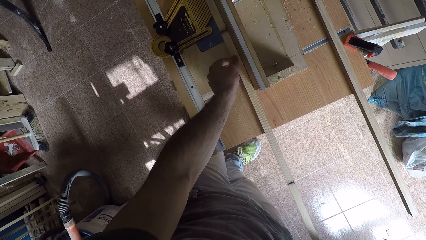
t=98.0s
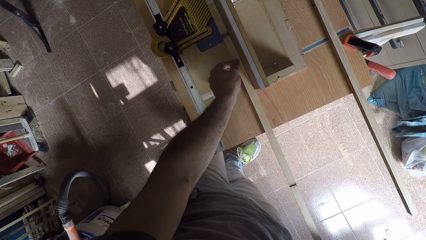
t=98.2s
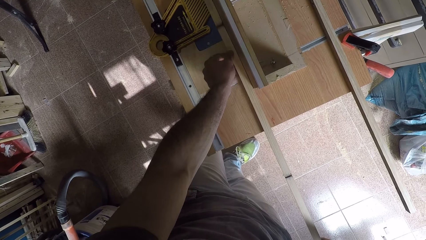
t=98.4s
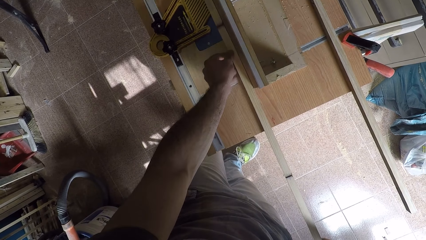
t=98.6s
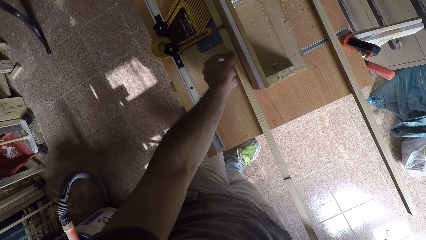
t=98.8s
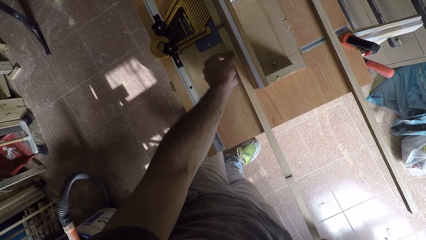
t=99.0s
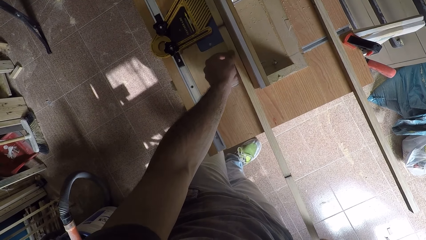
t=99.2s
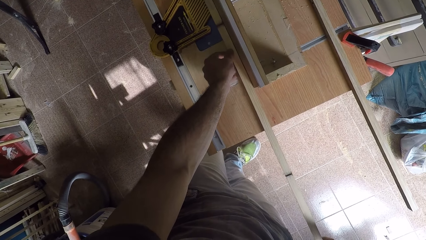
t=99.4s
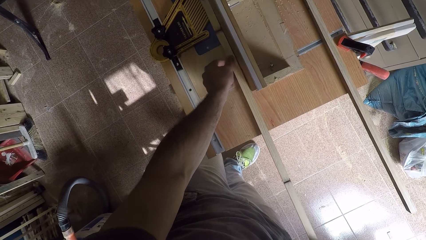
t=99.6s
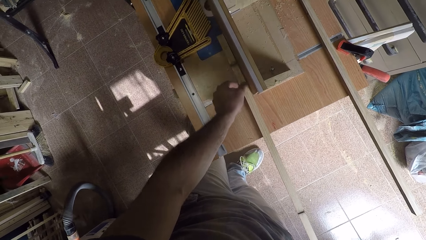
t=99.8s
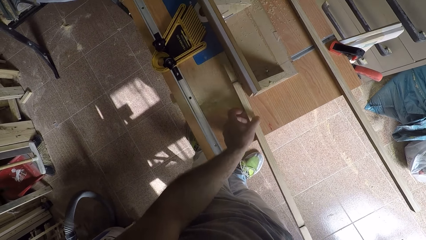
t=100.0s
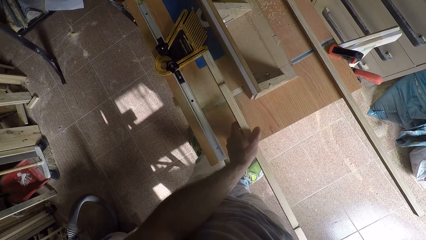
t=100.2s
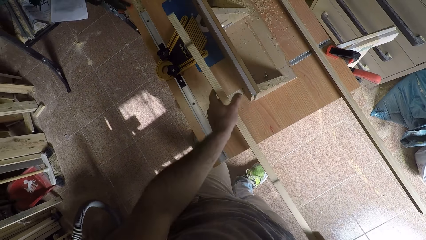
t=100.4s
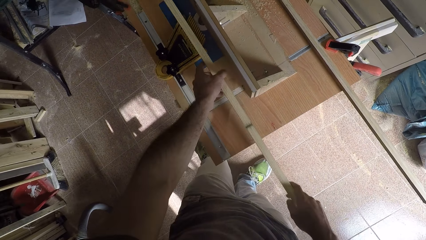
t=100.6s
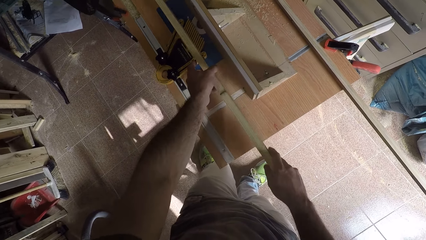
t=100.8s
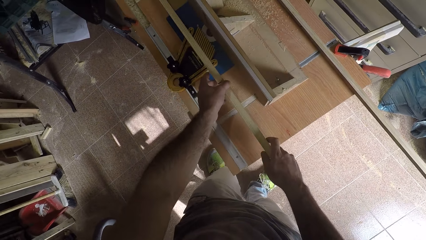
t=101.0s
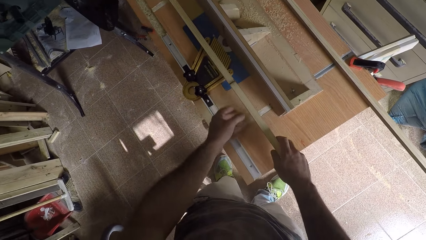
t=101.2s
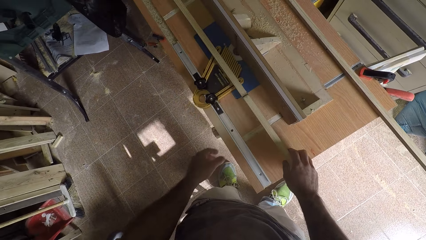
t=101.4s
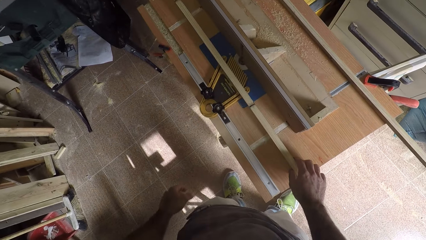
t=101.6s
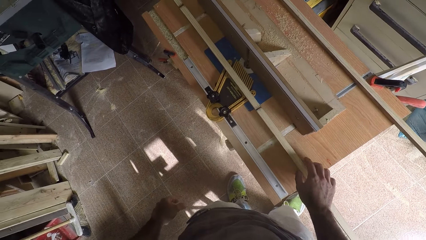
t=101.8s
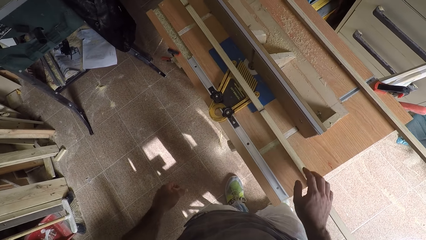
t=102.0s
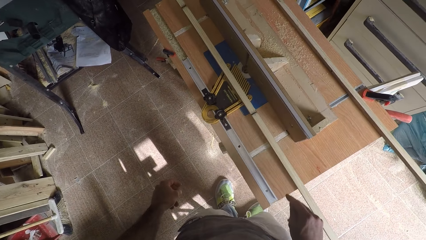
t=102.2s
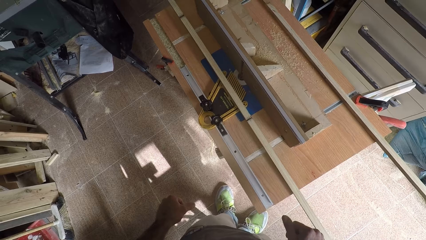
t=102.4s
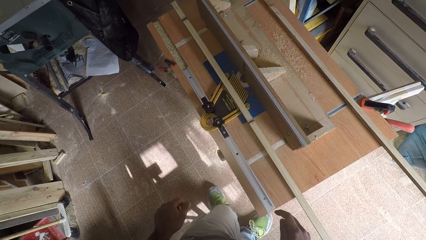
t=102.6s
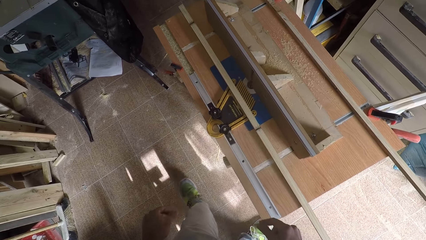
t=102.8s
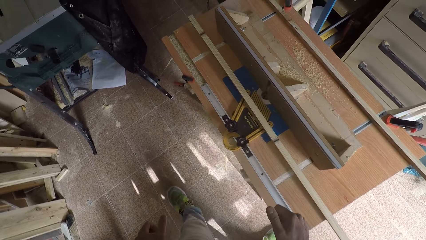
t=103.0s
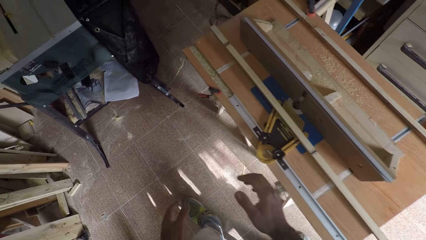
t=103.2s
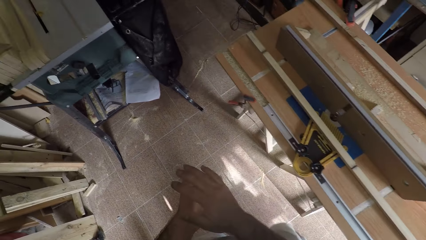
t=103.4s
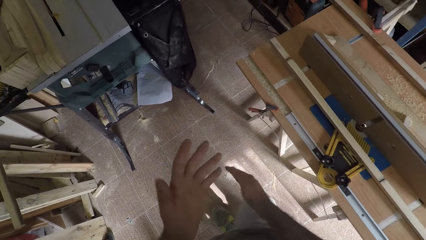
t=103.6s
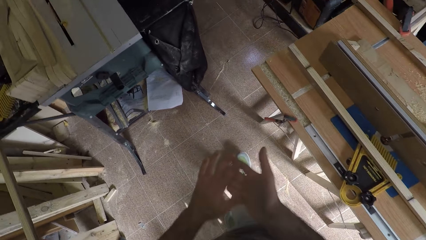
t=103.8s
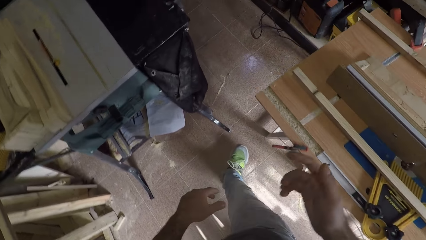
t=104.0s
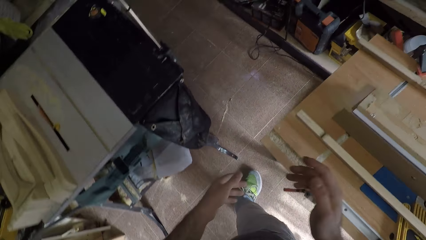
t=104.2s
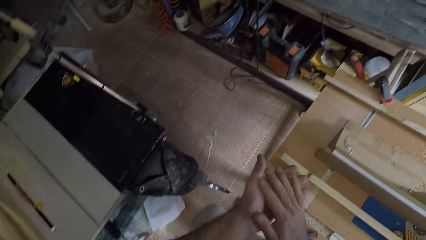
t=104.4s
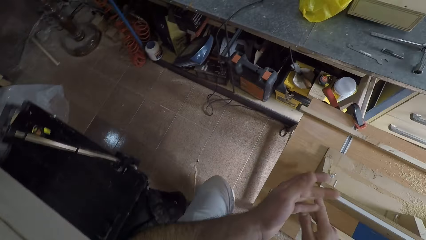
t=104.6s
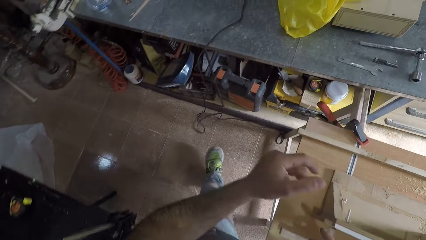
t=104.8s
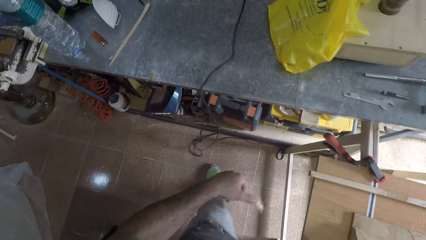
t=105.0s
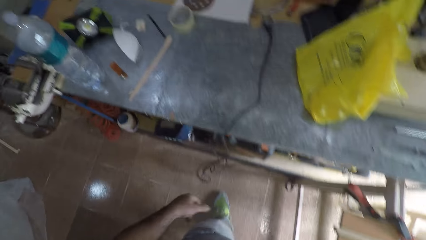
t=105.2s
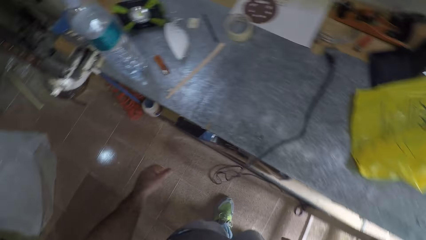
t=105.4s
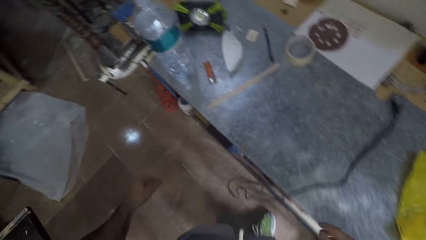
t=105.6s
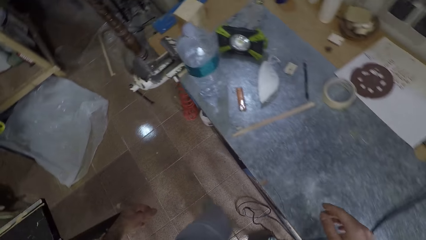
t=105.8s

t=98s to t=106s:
The camera wearer drops the wood on the grip of the wood planer. He walks towards the air compressor and dusts his hands.

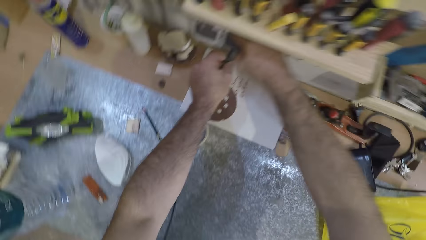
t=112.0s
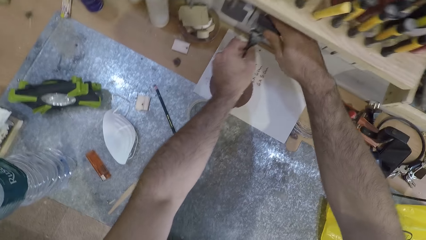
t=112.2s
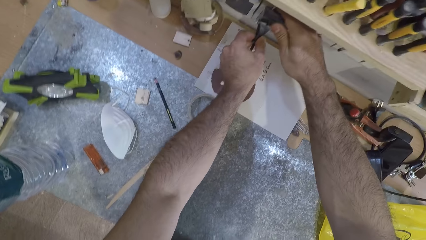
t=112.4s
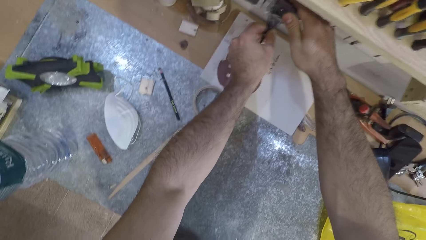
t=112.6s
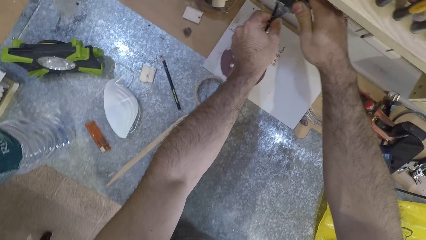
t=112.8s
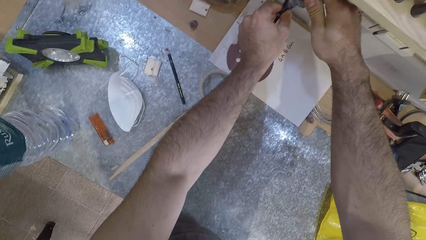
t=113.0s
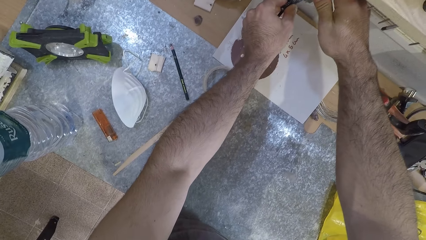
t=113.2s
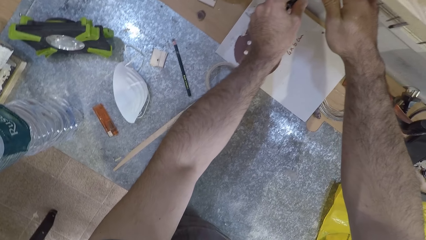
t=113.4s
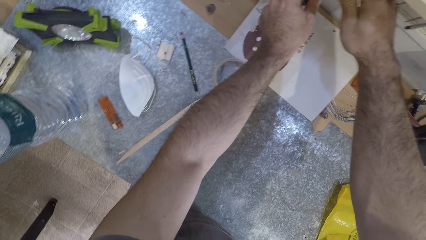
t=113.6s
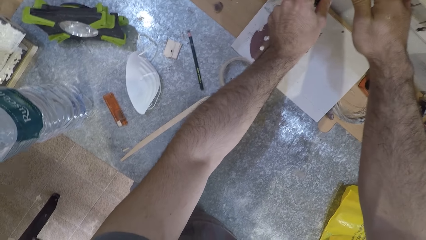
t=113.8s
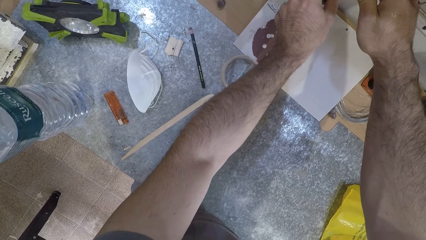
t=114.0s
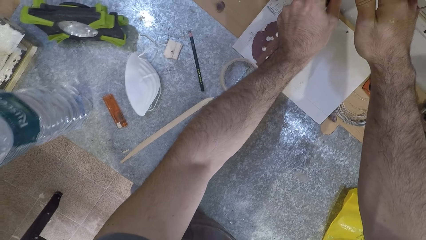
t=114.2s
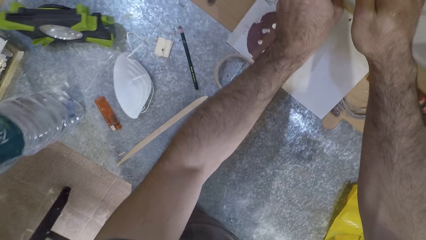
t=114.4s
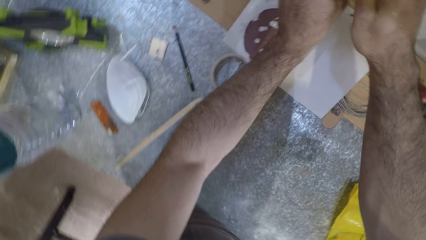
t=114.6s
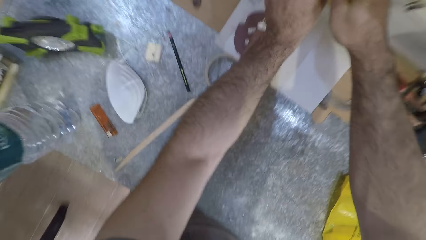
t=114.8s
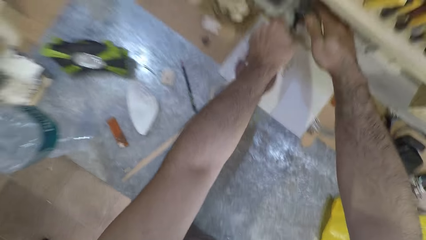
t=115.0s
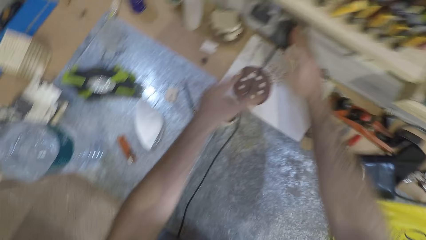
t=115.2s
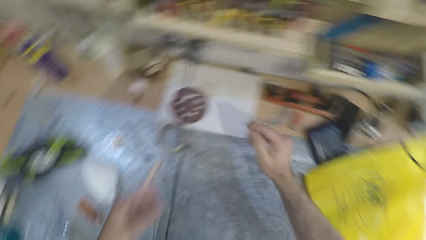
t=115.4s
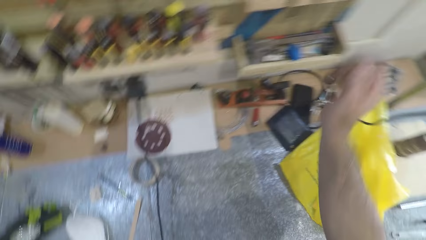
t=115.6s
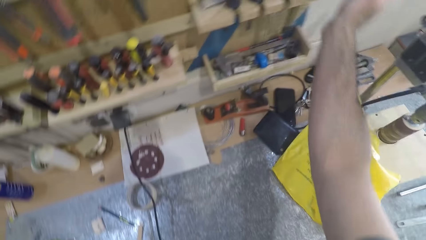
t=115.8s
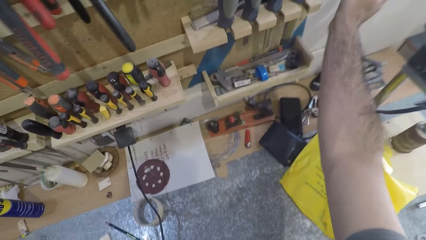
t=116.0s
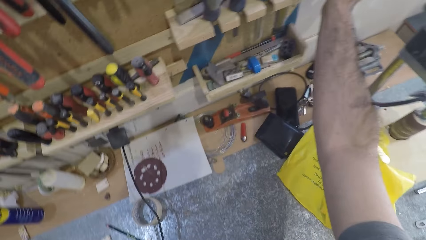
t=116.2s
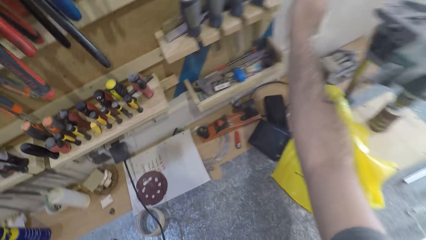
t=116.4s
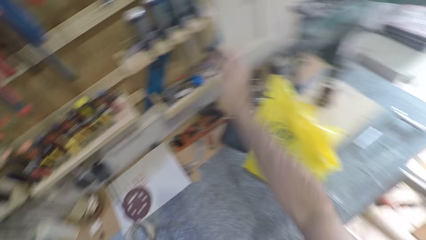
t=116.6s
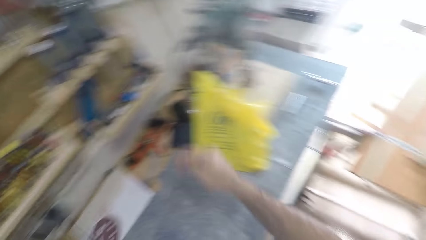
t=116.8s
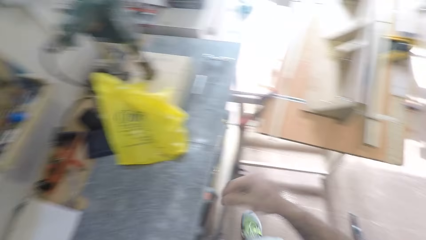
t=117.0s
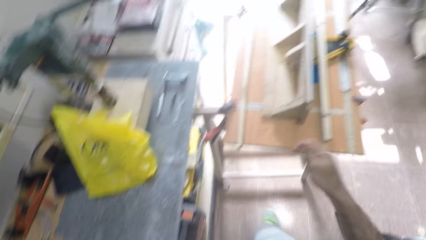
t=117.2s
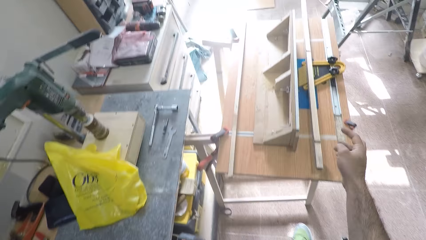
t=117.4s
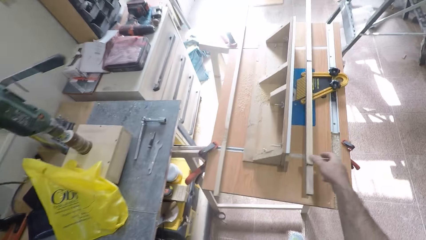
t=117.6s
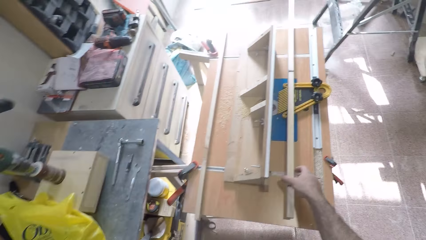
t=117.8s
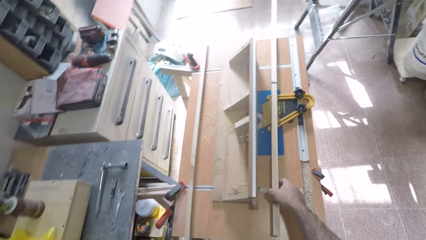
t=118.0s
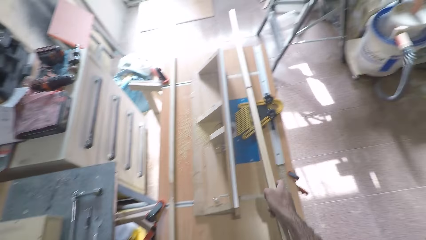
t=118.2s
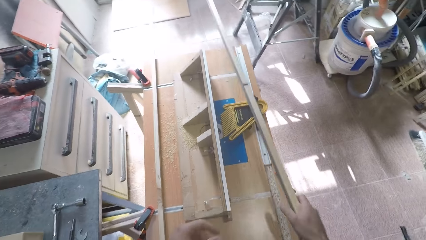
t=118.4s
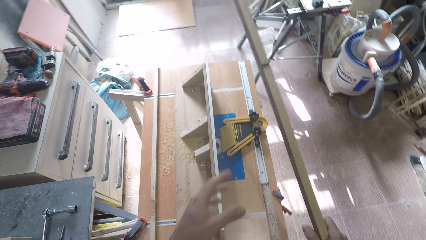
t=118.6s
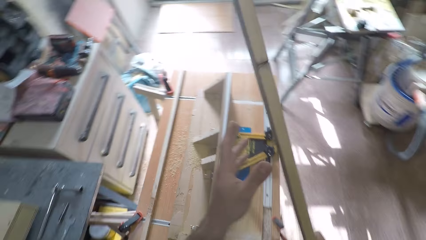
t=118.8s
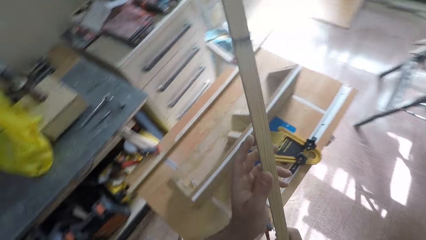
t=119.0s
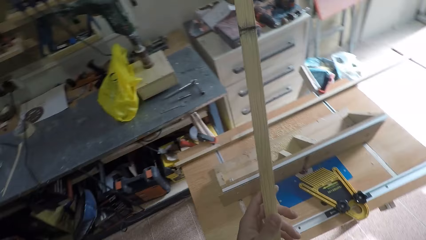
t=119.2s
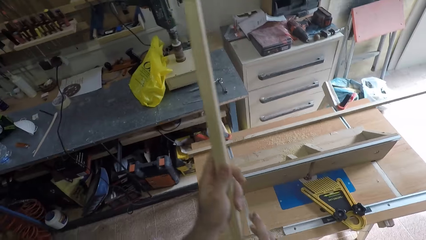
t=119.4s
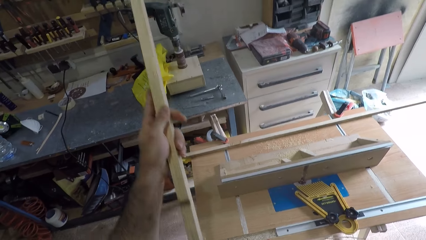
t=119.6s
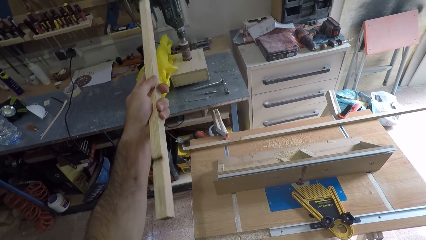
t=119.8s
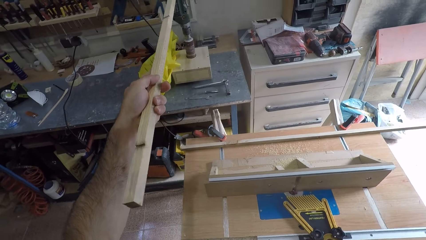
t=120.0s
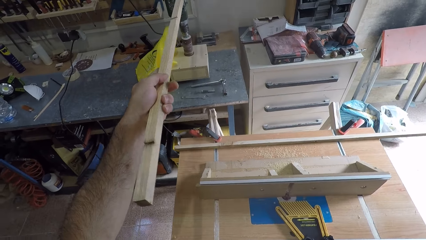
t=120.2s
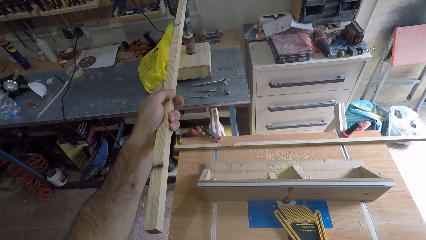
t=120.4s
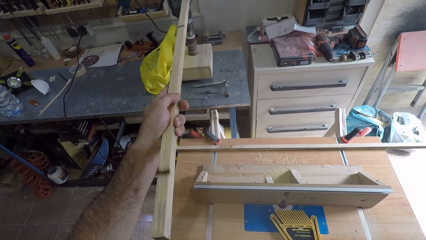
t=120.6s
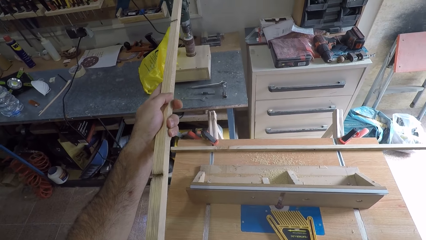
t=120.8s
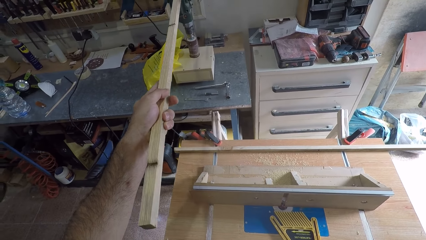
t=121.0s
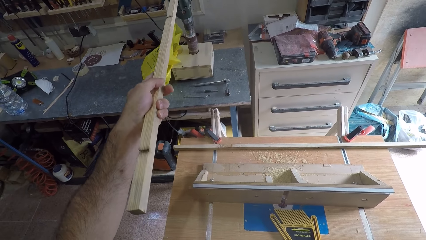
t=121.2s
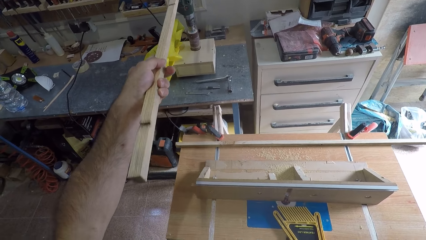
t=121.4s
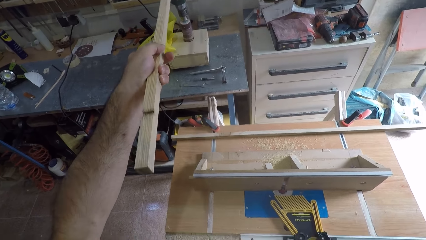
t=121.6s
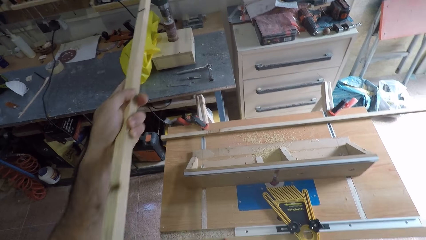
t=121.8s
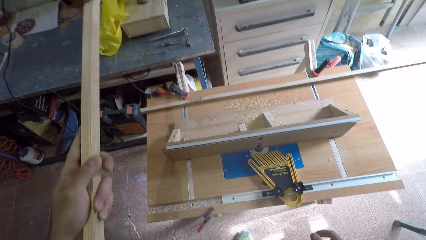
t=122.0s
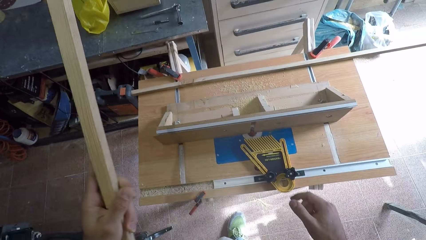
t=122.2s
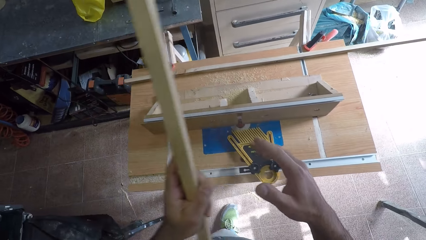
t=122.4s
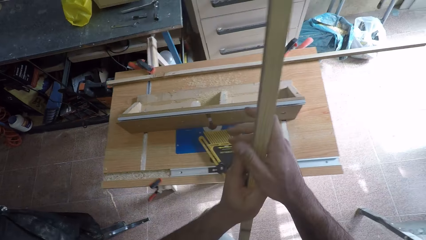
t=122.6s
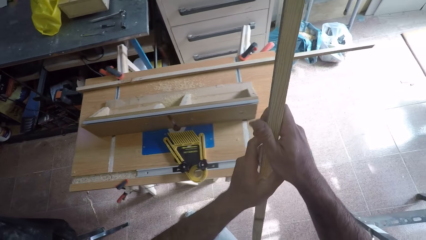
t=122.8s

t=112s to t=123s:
The camera wearer inserts the electric plug into the electric socket. He touches the switch with his right hand. He picks up the wood from the grip of the wood planer. He turns on the router table. He puts on the socket with the wood.
